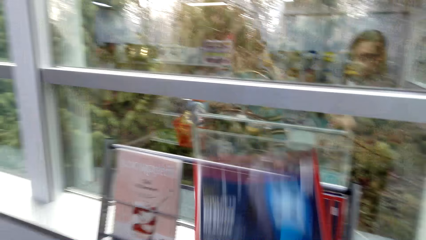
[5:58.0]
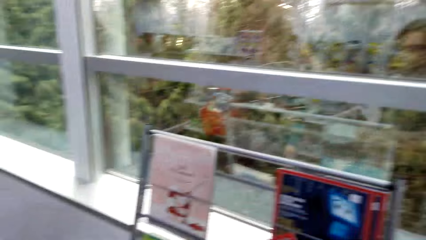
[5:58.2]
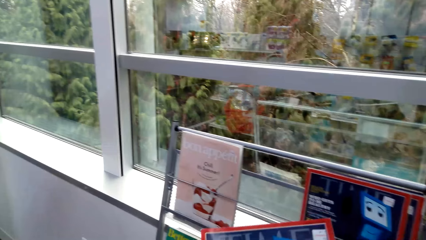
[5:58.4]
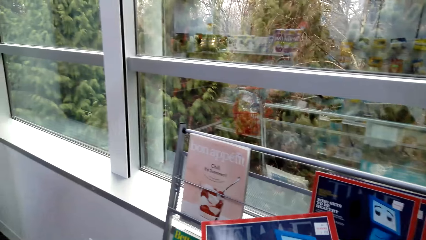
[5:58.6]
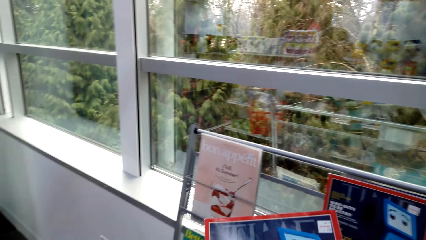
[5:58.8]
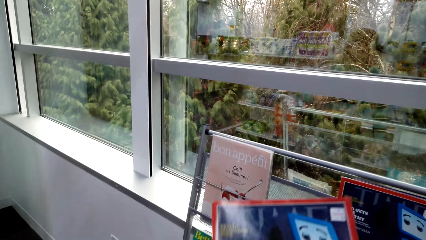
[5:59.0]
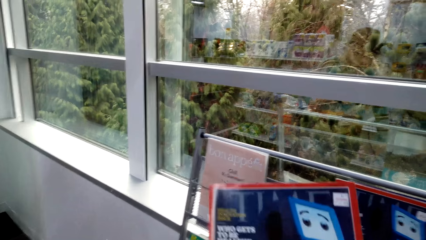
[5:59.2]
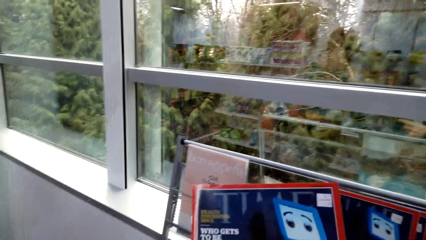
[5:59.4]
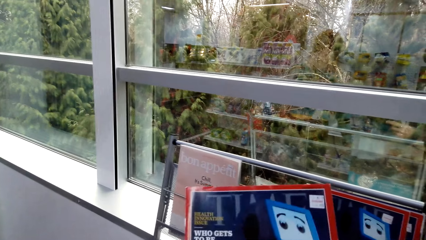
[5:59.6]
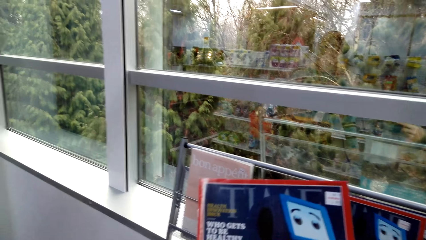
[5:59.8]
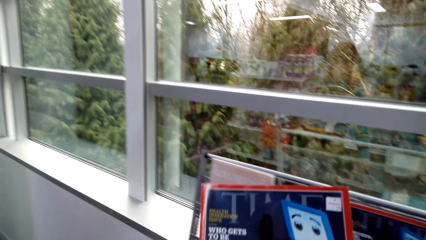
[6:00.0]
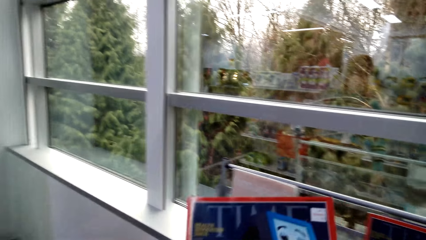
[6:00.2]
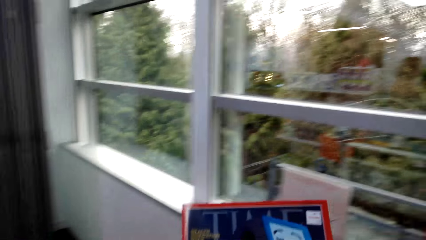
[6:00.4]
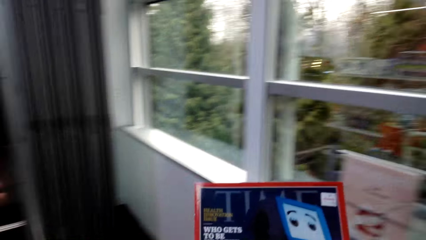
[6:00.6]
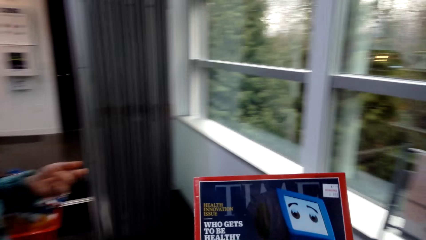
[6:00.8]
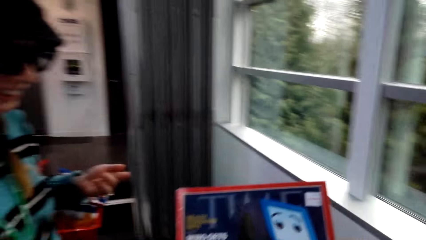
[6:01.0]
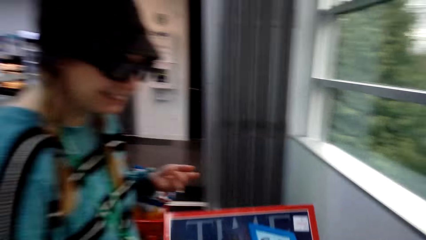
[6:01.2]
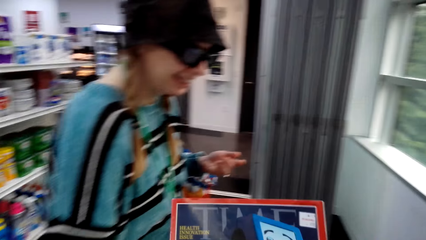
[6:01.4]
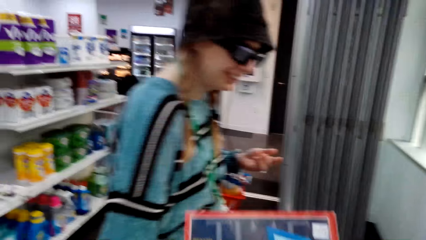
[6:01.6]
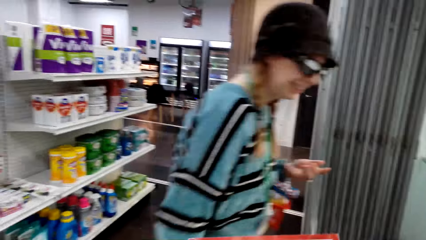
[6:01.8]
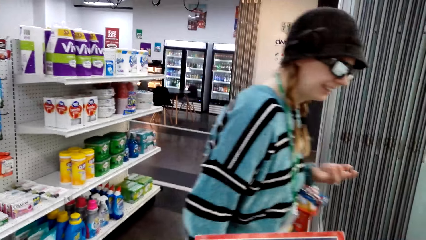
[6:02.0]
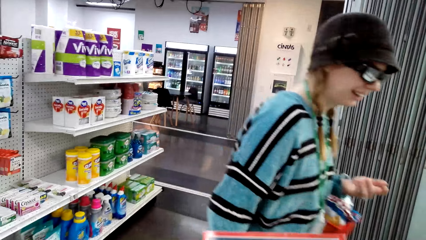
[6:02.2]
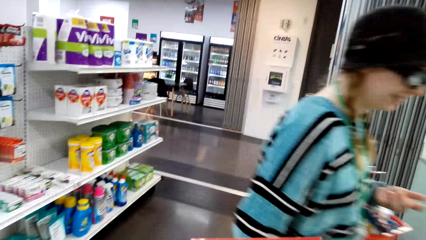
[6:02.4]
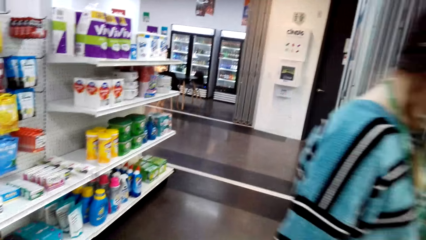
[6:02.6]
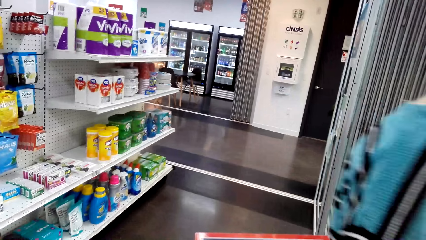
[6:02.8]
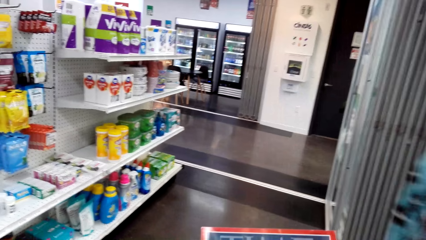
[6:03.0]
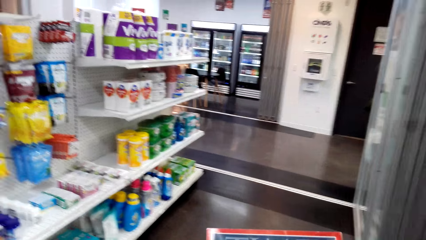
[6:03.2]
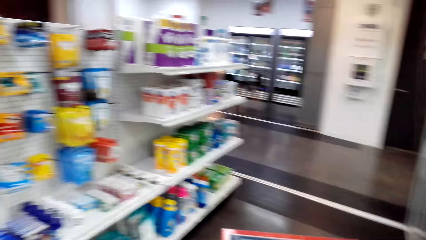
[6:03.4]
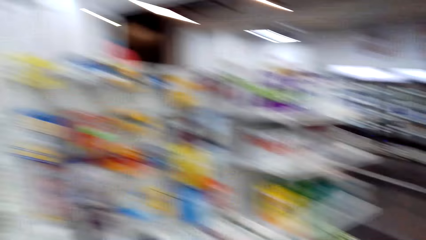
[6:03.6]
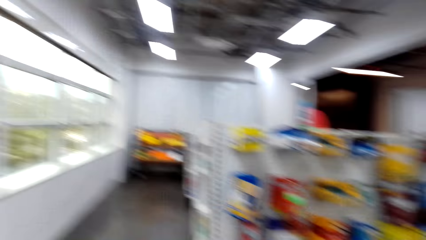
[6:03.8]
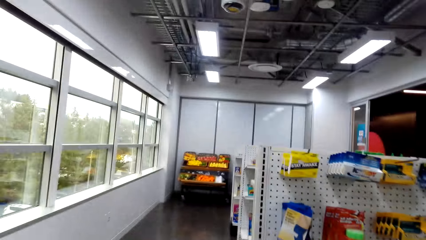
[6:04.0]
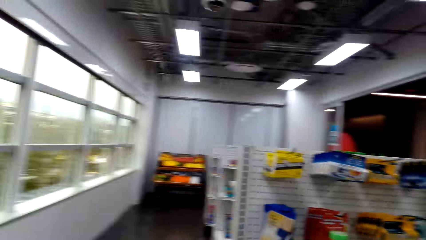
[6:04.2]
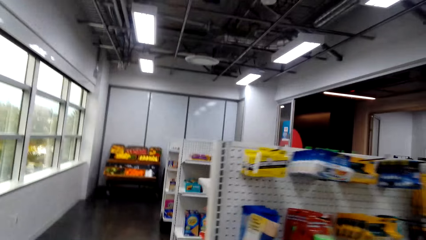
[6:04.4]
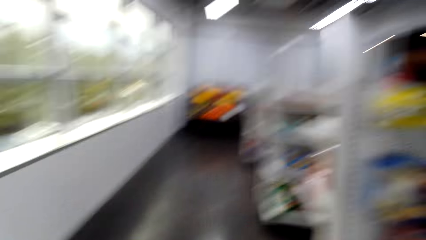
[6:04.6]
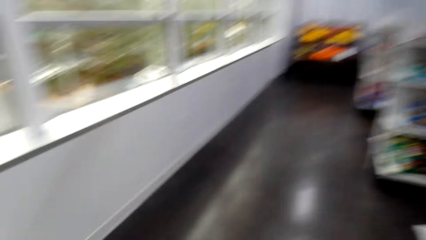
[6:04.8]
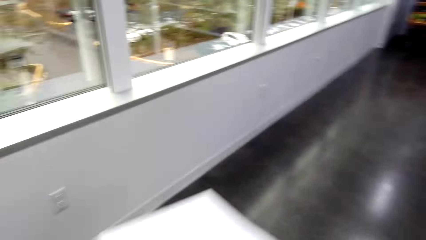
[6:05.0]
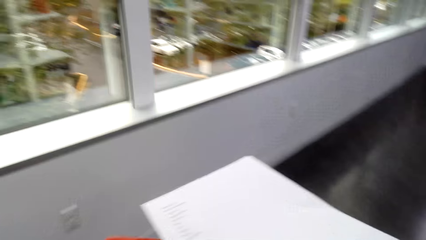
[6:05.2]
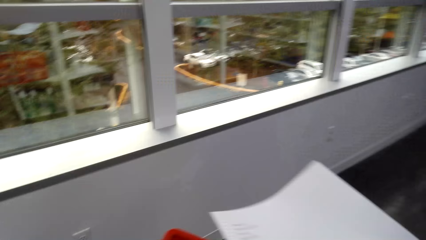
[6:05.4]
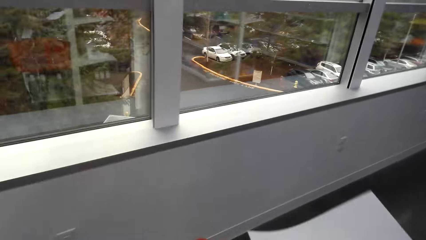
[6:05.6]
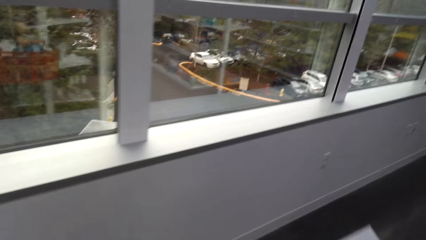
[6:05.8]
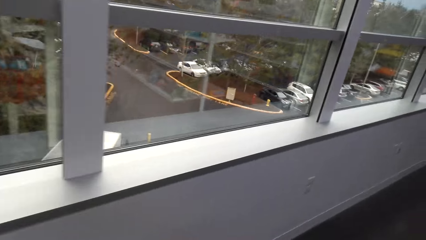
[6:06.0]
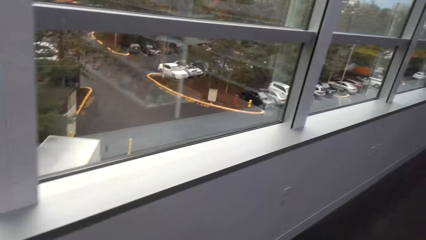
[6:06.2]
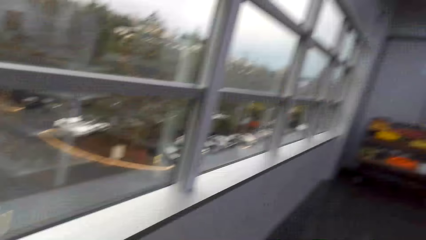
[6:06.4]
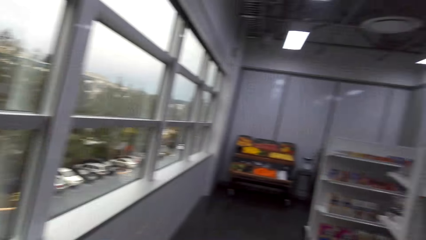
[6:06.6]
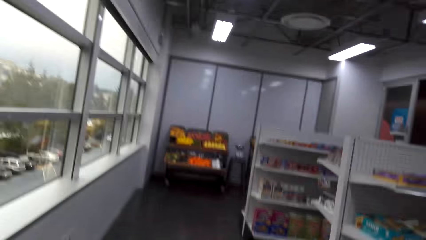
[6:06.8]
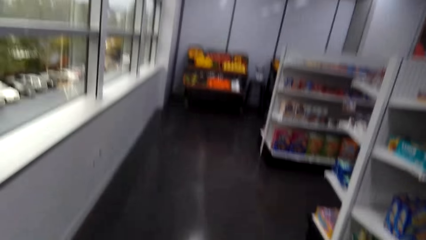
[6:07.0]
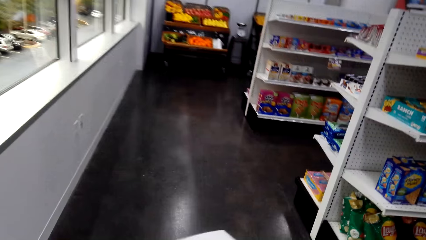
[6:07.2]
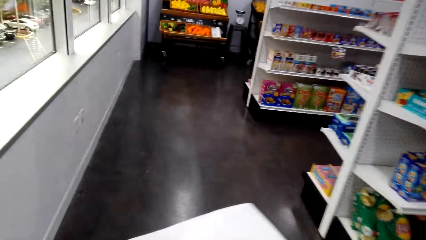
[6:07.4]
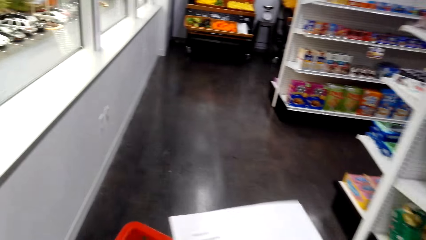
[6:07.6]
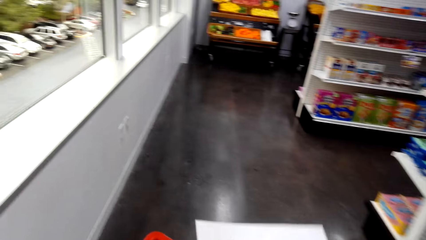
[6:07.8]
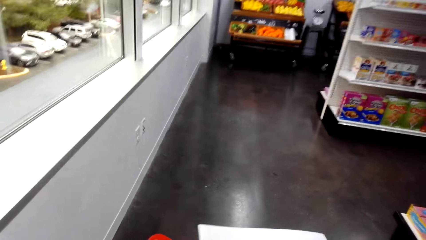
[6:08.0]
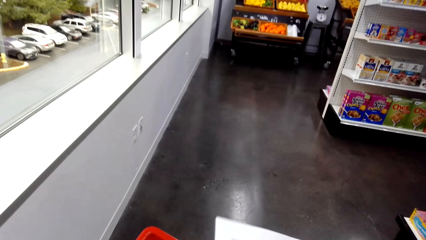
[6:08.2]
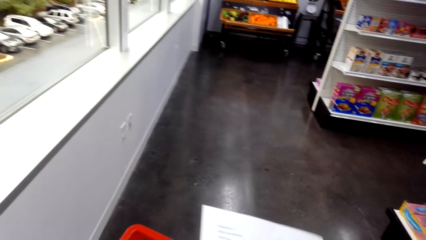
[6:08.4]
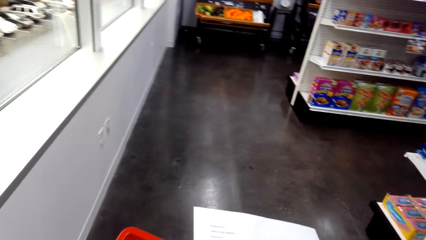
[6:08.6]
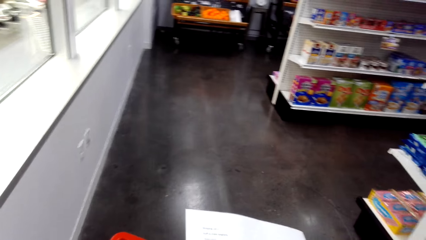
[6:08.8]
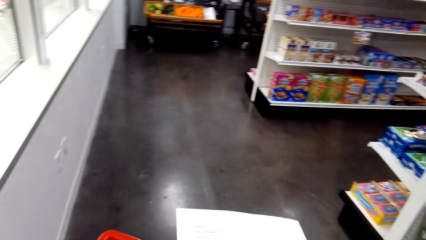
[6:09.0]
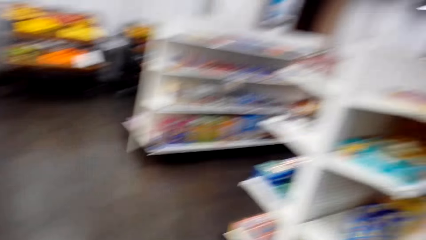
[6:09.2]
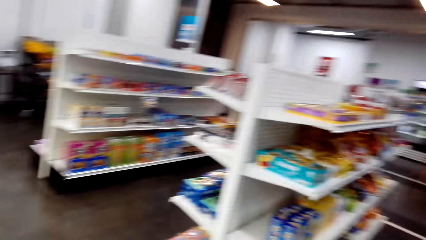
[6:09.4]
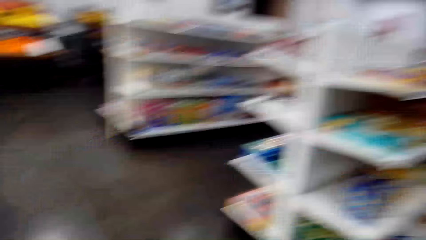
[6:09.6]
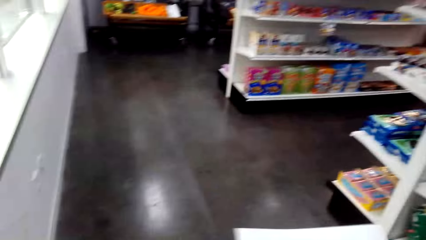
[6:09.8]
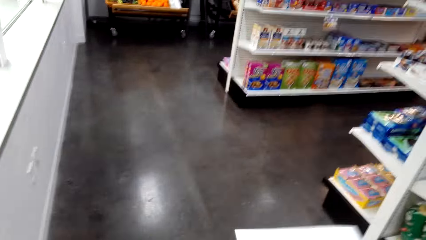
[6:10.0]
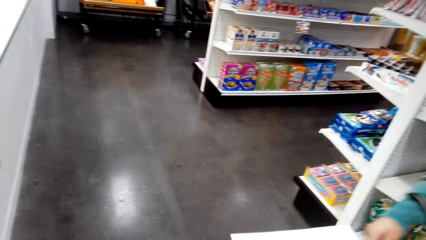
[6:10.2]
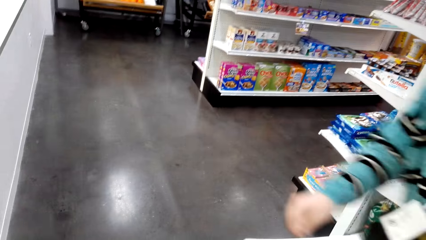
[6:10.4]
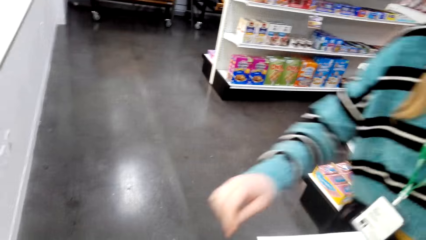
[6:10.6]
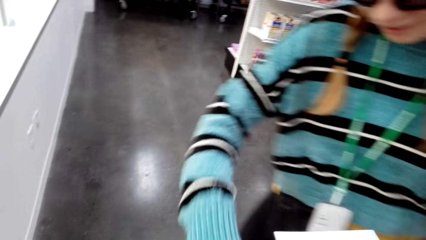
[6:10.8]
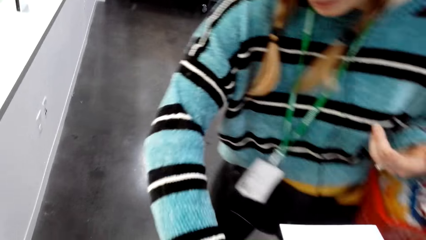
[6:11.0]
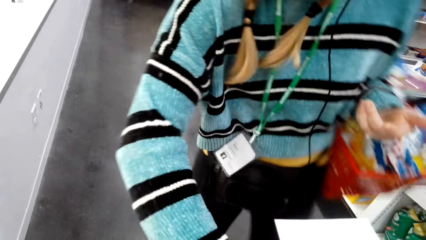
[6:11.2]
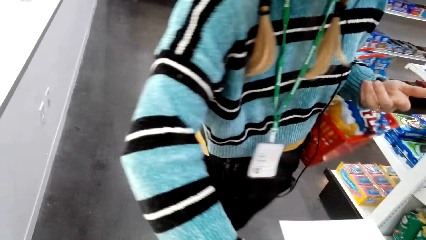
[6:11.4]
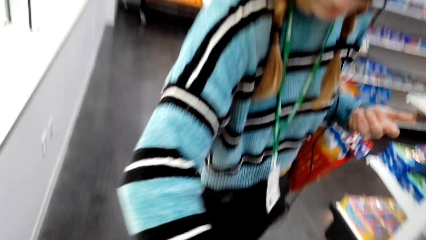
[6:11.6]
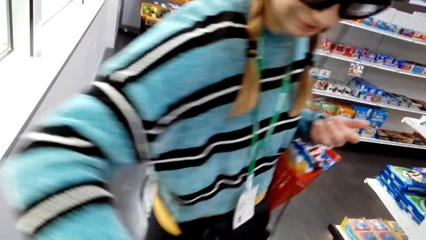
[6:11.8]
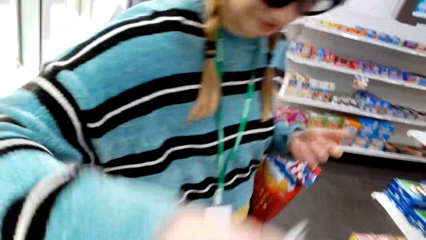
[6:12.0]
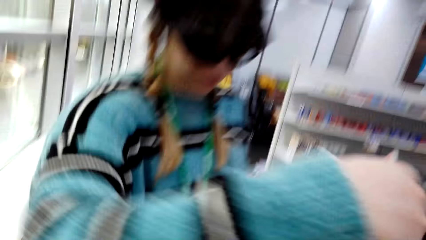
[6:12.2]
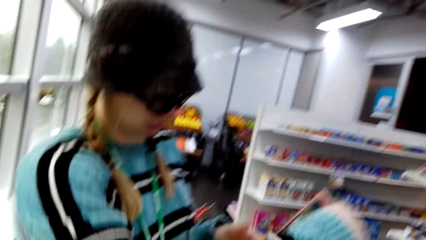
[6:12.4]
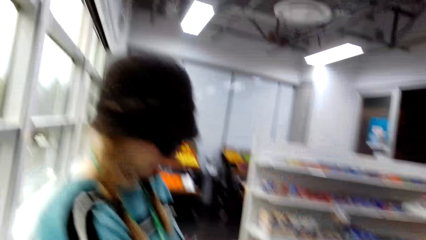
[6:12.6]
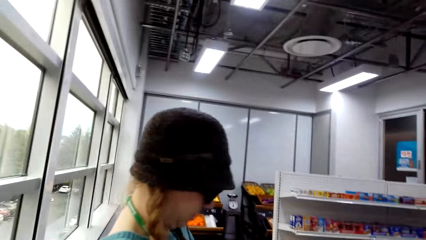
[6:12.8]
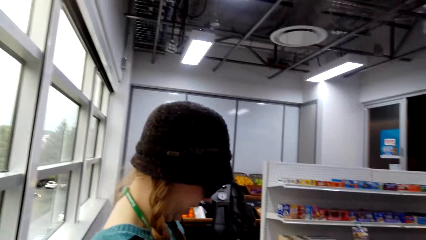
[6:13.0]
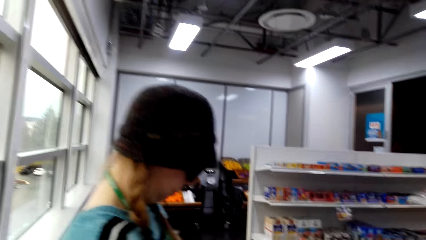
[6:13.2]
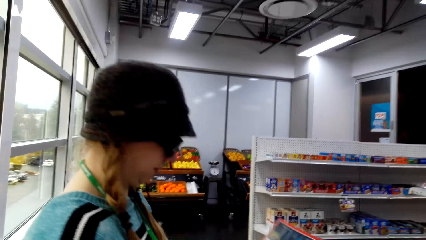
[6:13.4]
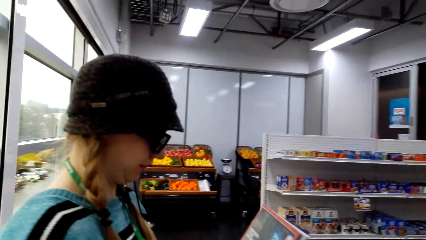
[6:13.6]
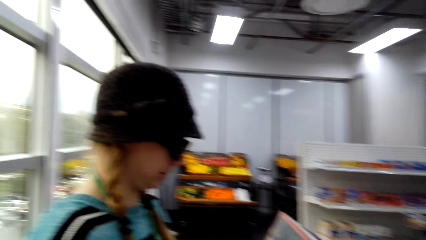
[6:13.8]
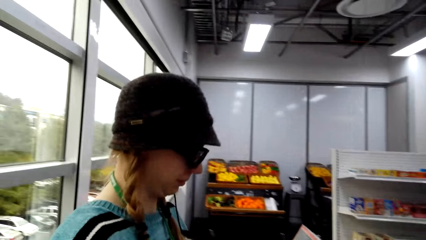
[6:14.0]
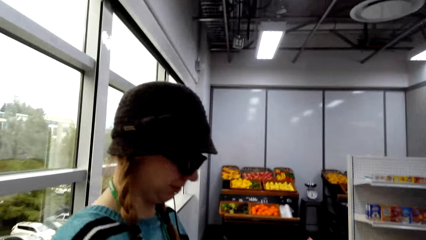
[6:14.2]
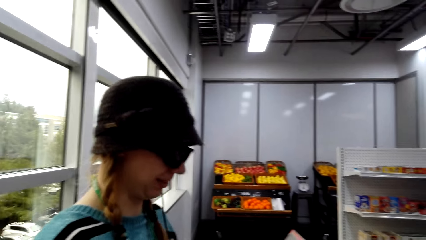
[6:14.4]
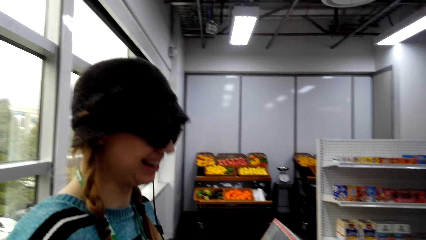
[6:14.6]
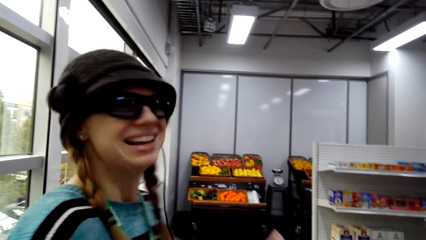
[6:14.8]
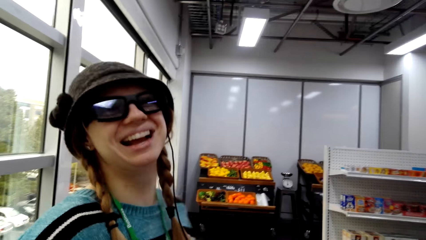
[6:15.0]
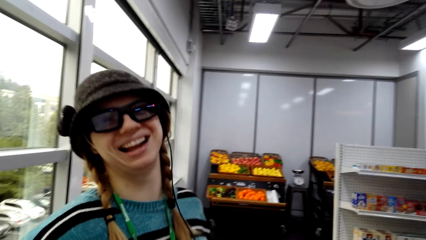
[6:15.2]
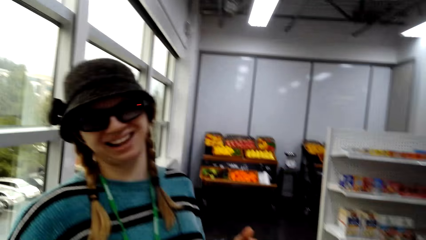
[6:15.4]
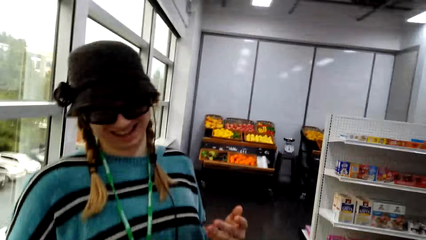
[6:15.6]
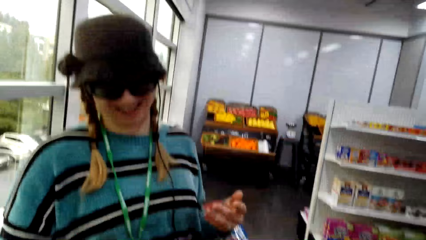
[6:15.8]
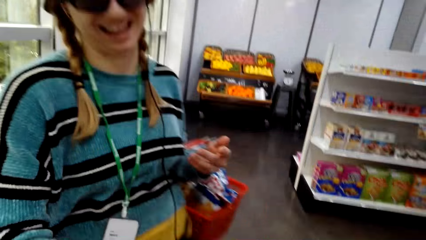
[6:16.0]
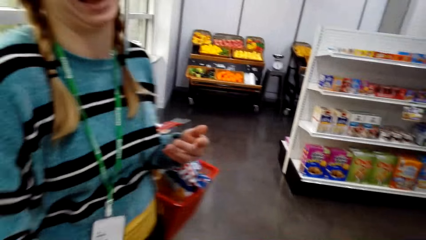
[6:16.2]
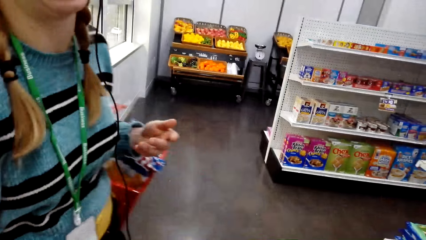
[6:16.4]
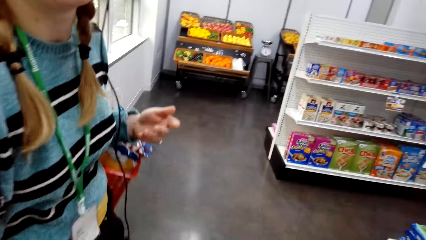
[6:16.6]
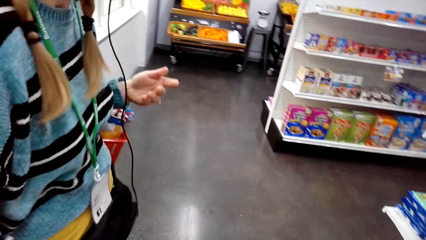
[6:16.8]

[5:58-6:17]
The camera wearer reads the magazine cover. They converse. A woman moves forward. The camera wearer walks around. They read the shopping list. The woman takes the magazine. The woman looks at the magazine. The woman laughs. The camera wearer talks to the woman.
